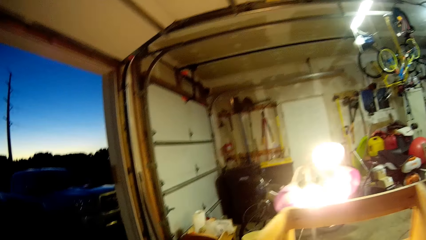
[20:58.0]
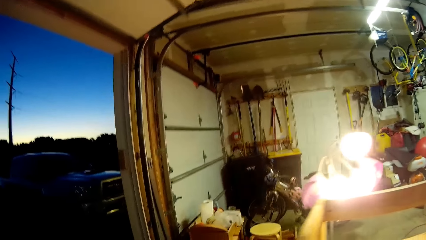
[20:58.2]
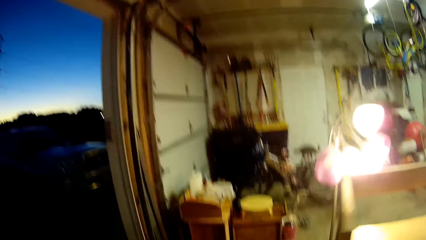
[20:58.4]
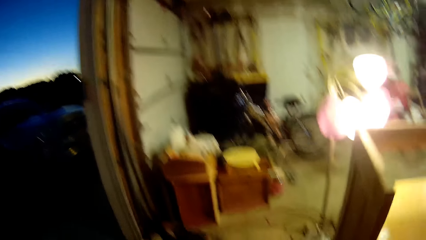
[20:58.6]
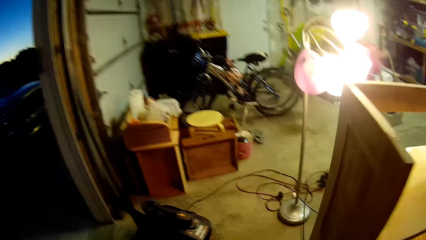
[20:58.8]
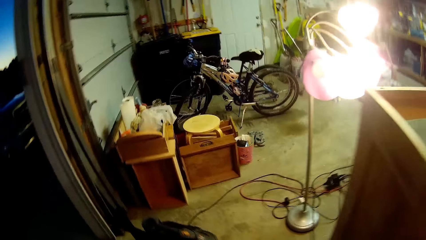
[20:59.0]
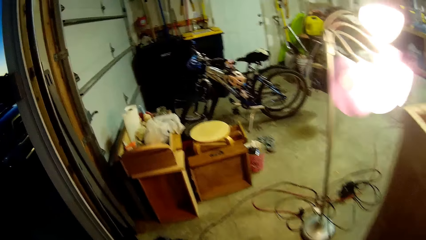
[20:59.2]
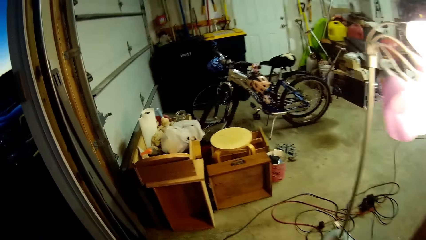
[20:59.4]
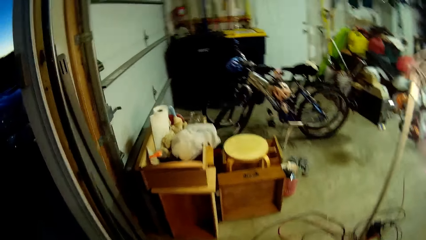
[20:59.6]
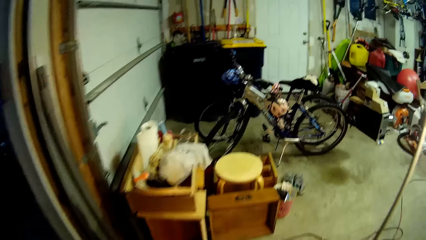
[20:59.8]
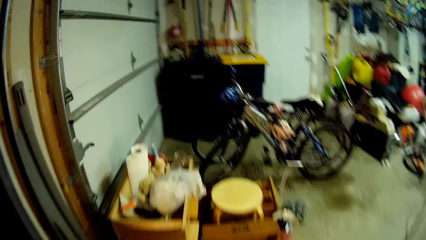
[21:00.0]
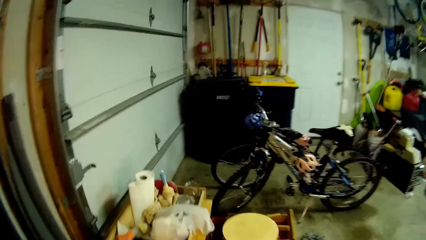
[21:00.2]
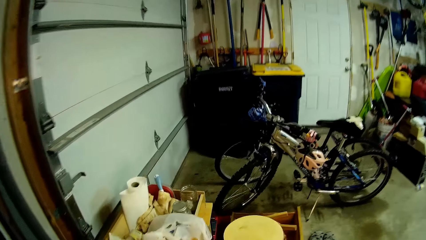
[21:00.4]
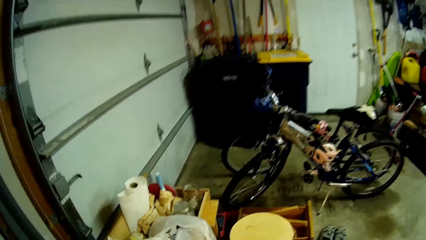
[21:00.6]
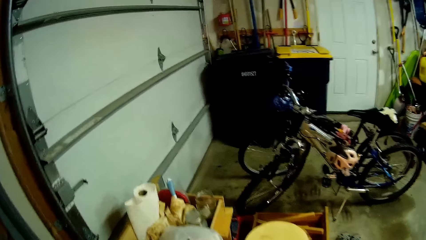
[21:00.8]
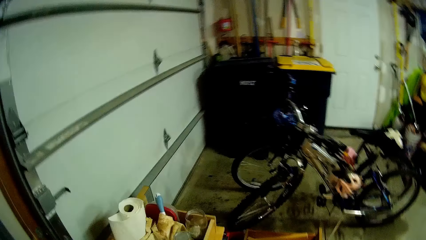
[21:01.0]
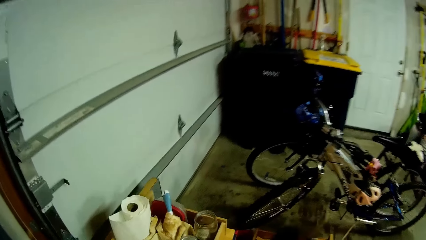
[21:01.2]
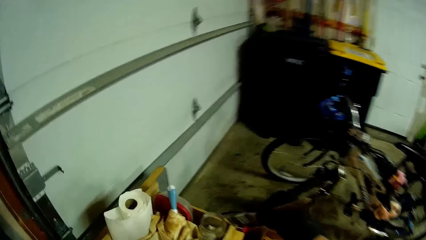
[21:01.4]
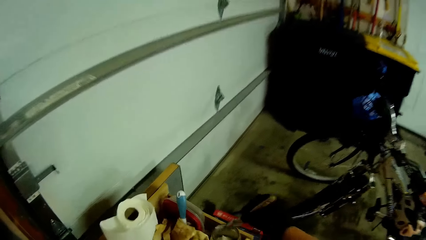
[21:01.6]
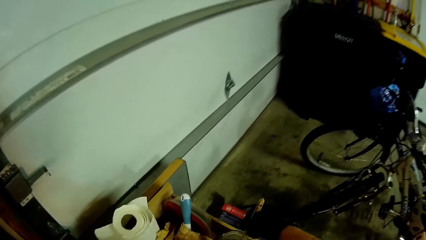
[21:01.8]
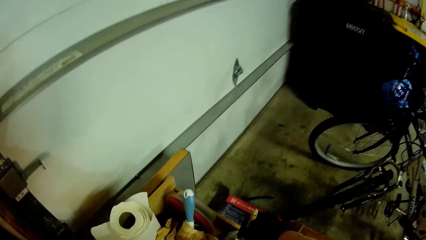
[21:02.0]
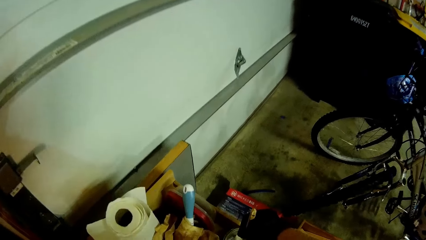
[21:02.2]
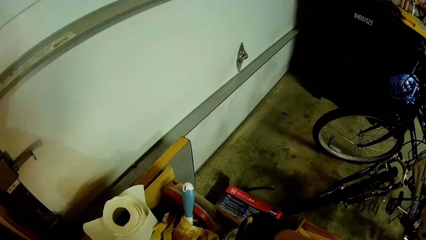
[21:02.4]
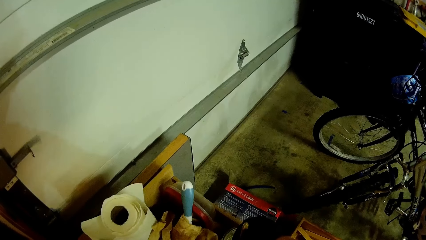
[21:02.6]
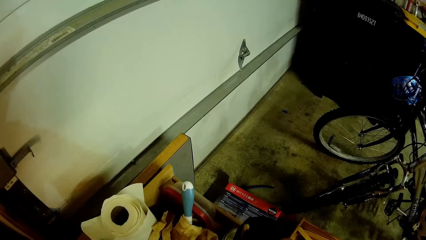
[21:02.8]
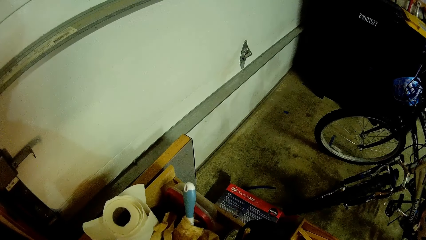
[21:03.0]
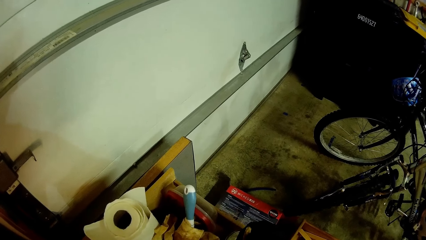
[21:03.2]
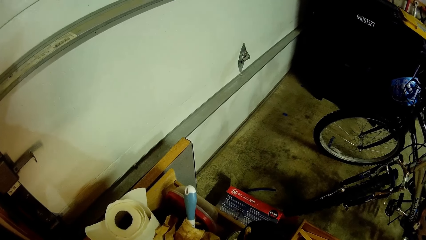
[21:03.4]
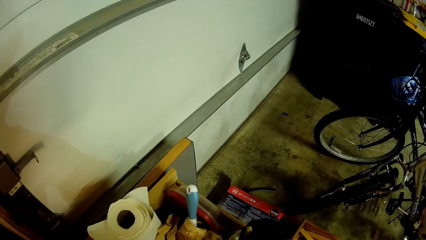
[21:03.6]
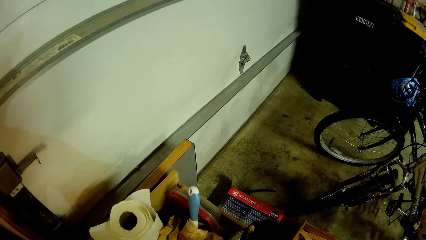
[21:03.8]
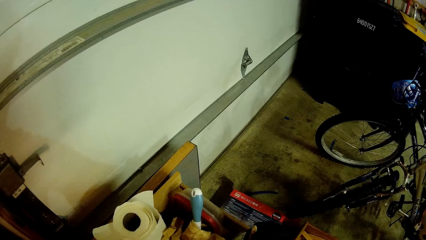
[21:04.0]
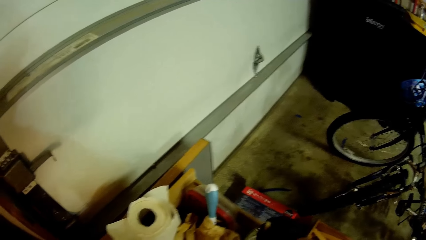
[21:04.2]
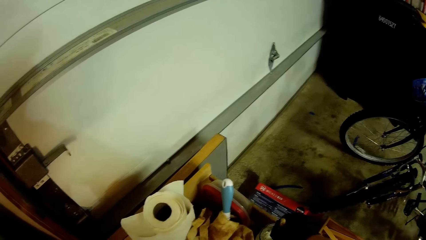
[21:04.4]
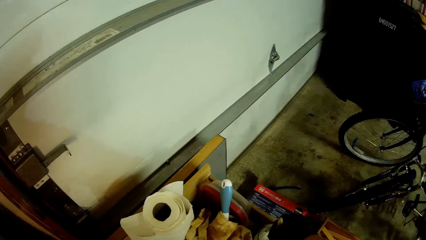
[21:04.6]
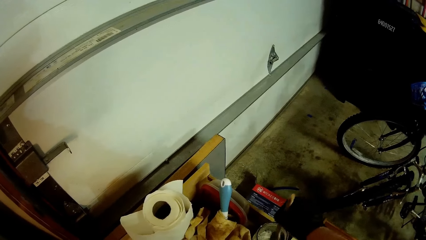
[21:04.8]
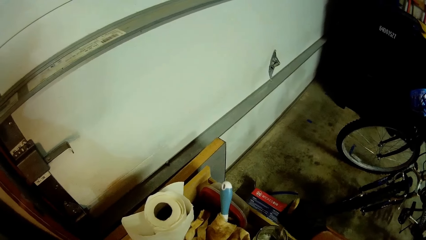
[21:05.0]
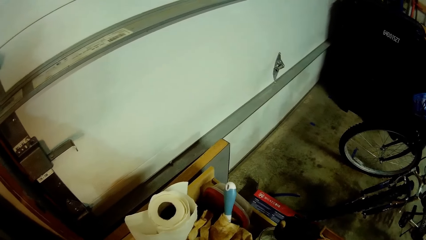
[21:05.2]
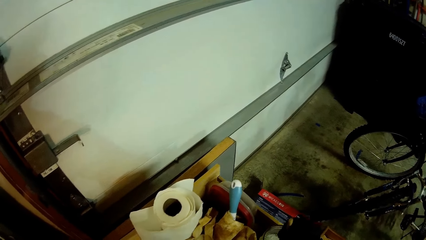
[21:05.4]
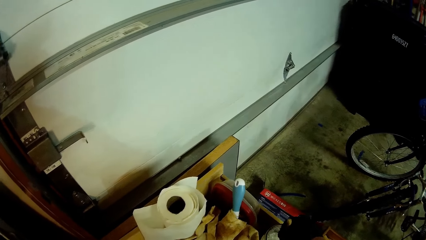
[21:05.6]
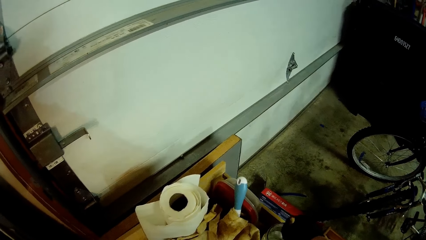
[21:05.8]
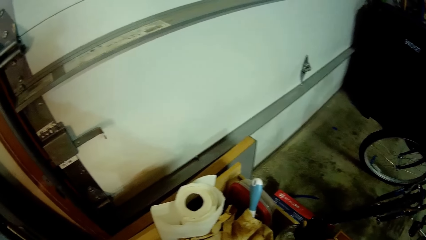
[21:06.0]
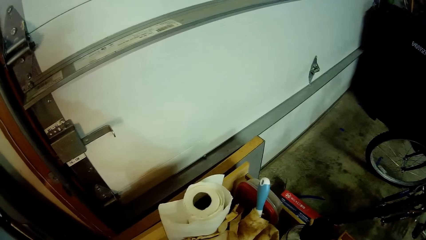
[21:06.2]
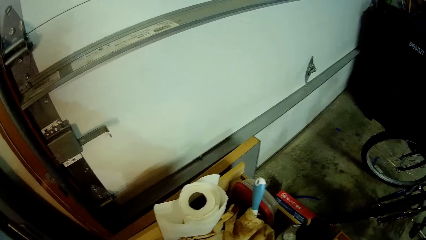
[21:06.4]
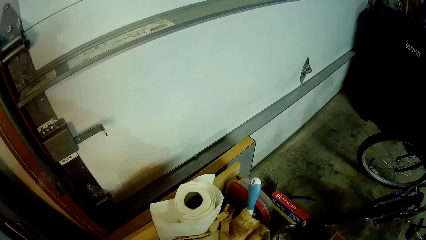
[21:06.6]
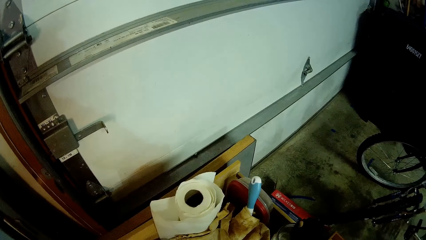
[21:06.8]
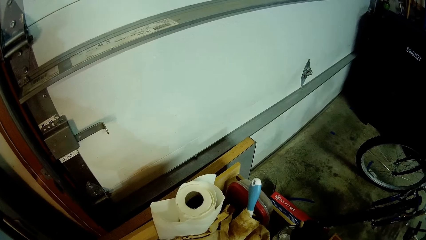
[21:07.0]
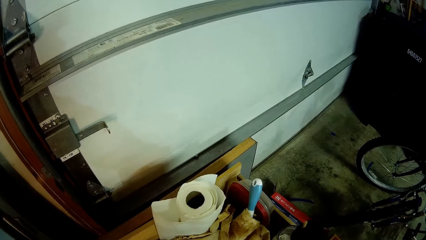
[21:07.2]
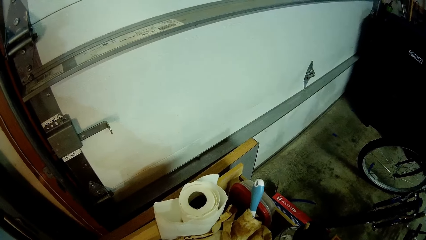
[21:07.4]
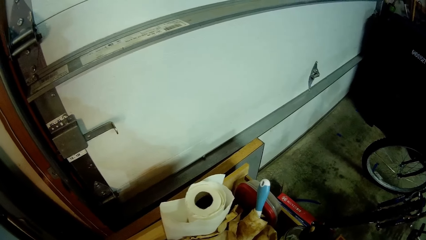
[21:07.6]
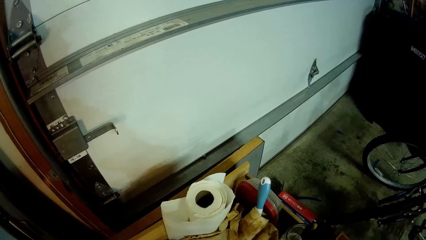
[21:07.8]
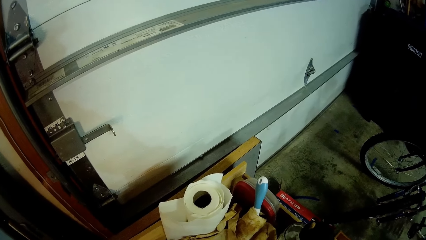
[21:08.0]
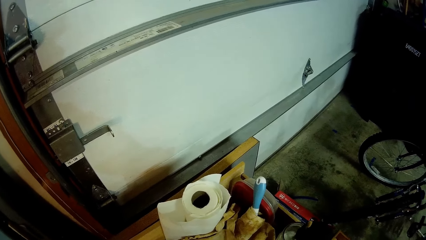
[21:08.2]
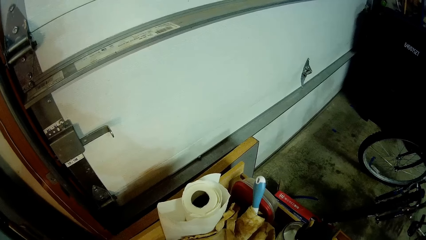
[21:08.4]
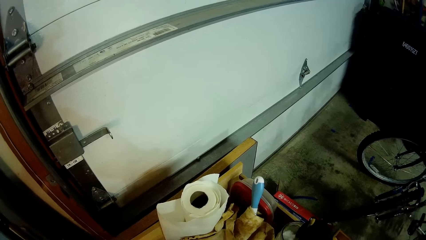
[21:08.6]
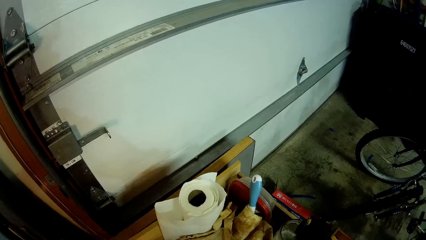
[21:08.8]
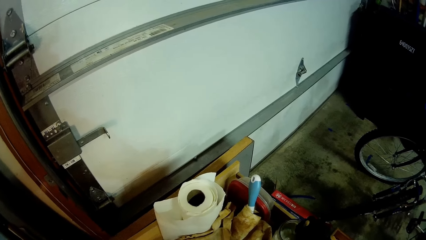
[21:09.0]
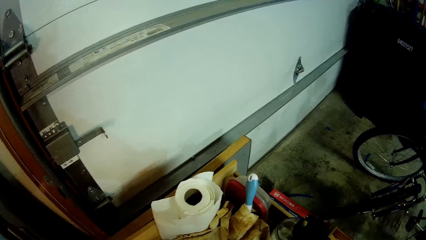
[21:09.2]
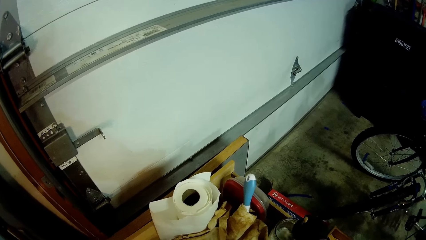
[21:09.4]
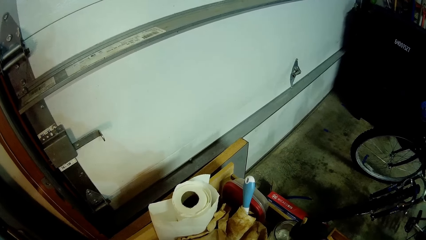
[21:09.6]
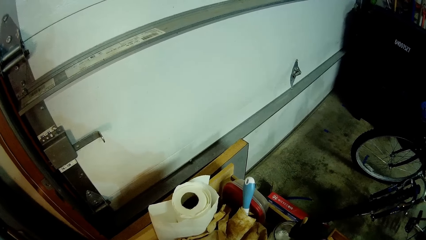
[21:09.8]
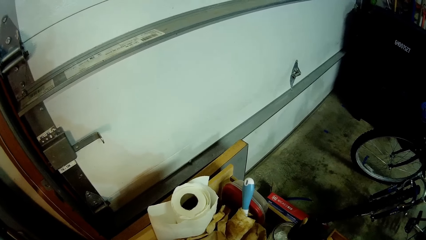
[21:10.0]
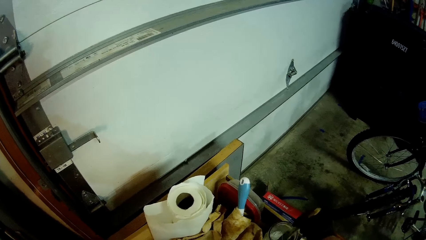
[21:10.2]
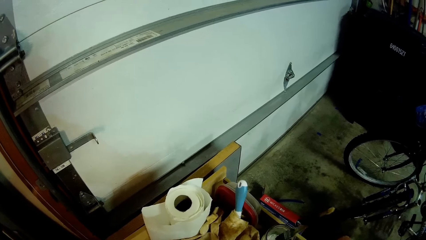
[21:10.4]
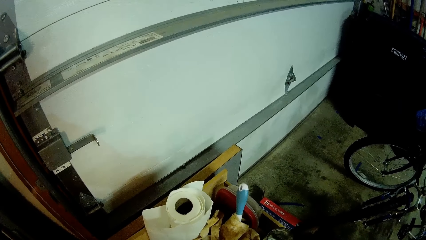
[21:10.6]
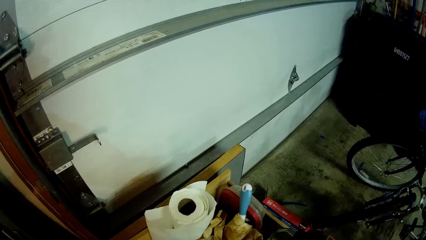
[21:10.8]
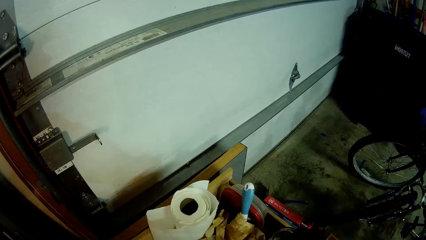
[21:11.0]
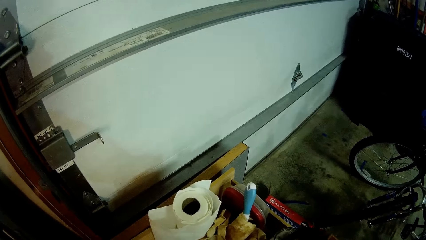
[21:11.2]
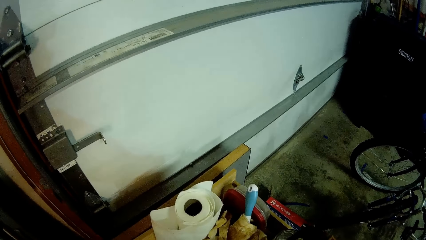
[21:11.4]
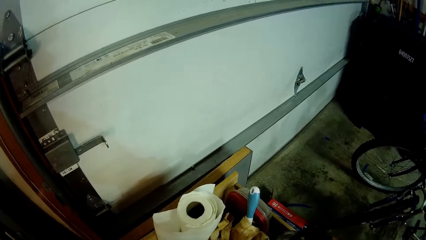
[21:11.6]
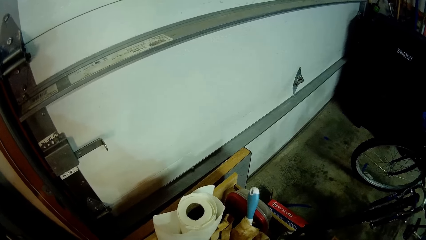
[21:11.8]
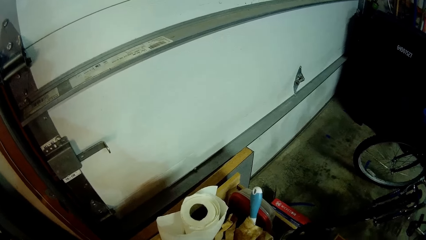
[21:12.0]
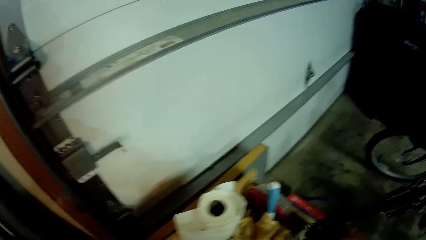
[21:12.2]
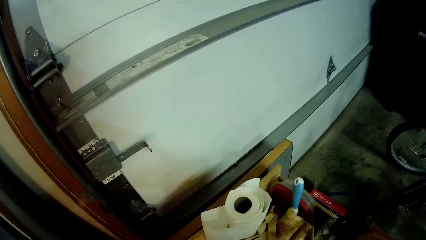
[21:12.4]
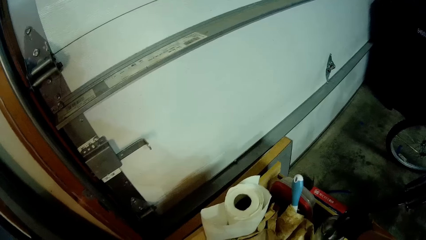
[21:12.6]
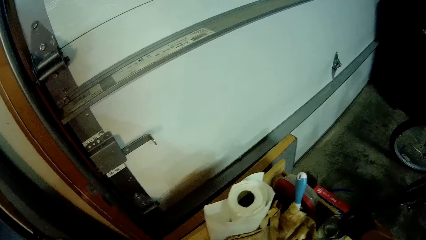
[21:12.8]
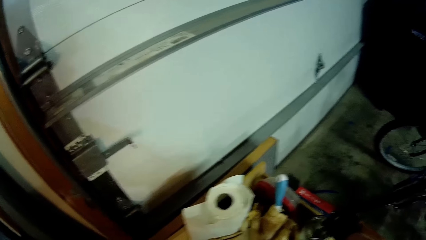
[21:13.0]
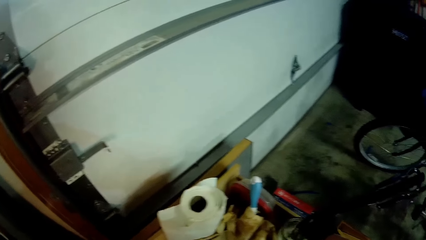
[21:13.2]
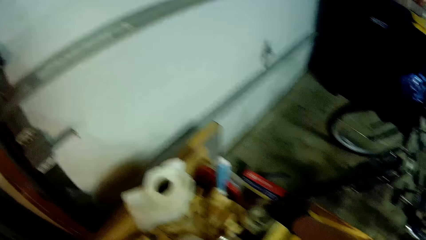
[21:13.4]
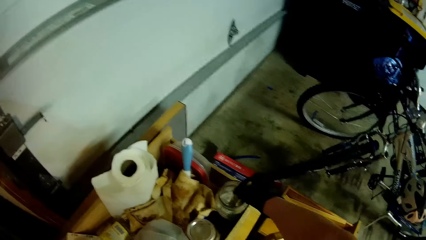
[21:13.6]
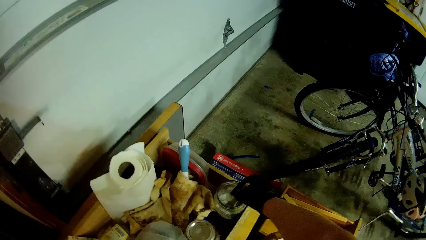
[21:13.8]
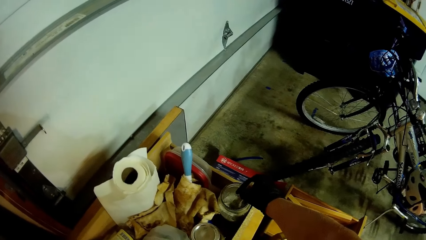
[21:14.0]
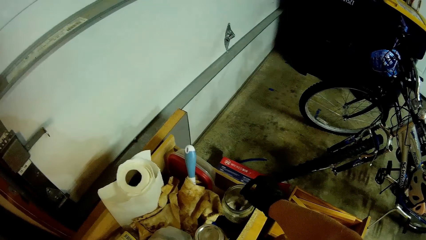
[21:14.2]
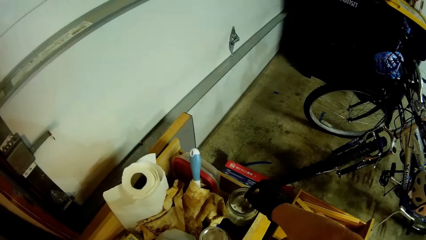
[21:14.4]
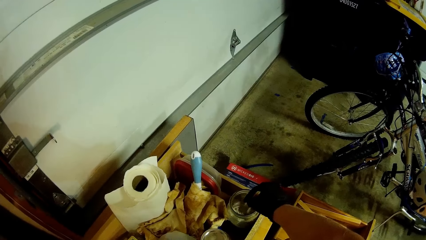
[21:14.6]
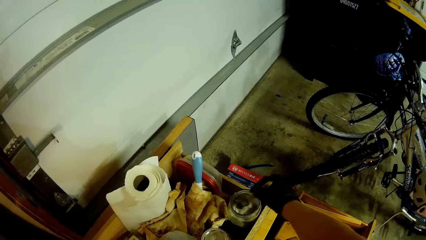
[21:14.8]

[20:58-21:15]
The camera wearer dips the brush in a container. They shake the brush inside the container.
